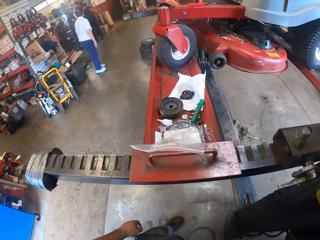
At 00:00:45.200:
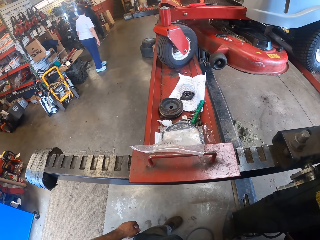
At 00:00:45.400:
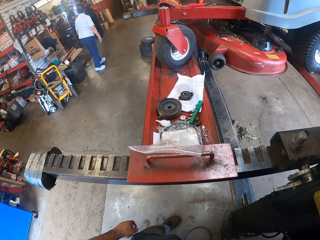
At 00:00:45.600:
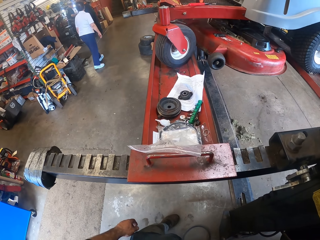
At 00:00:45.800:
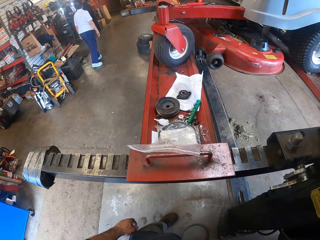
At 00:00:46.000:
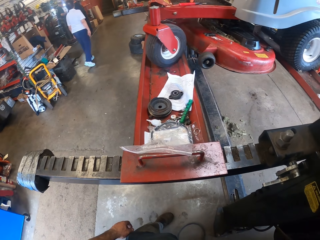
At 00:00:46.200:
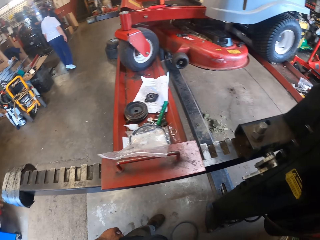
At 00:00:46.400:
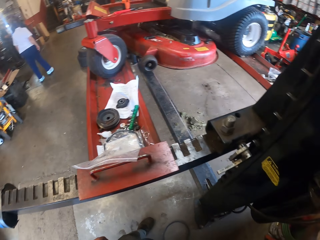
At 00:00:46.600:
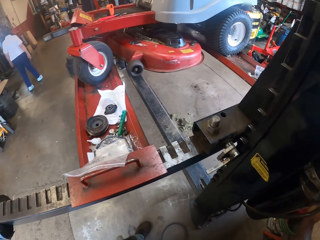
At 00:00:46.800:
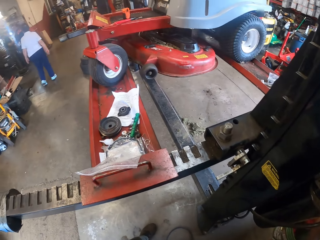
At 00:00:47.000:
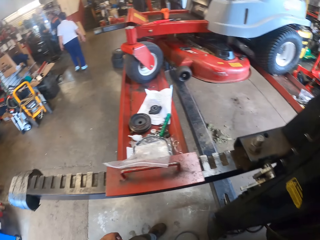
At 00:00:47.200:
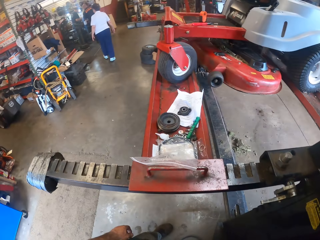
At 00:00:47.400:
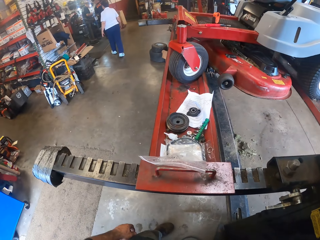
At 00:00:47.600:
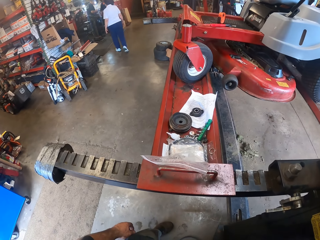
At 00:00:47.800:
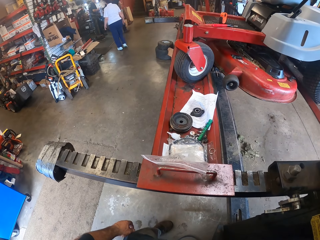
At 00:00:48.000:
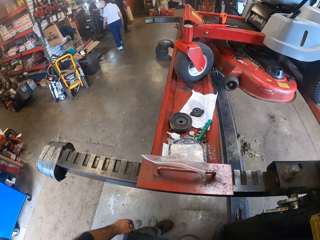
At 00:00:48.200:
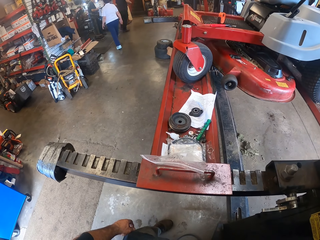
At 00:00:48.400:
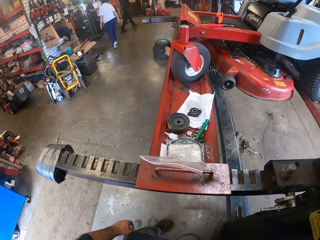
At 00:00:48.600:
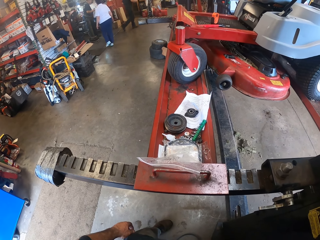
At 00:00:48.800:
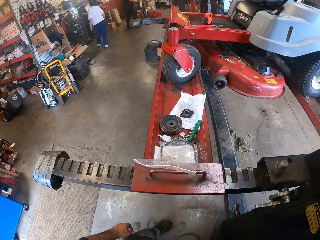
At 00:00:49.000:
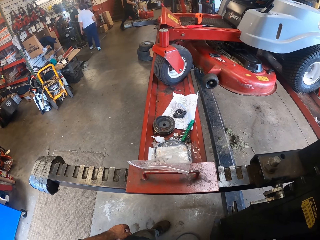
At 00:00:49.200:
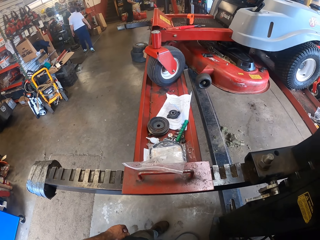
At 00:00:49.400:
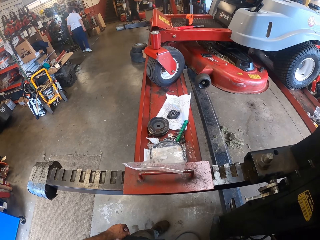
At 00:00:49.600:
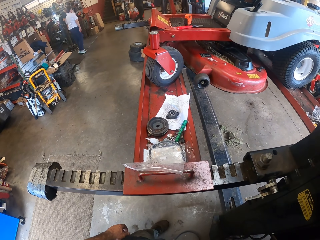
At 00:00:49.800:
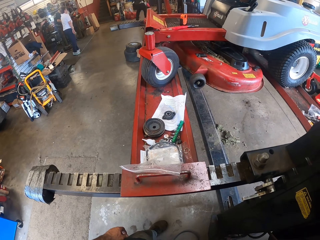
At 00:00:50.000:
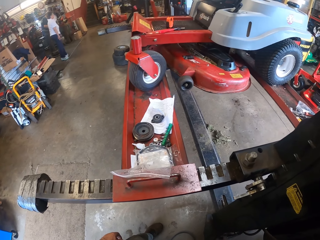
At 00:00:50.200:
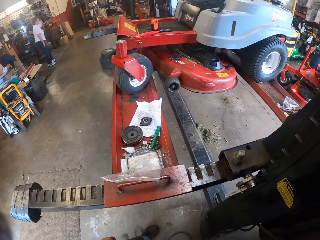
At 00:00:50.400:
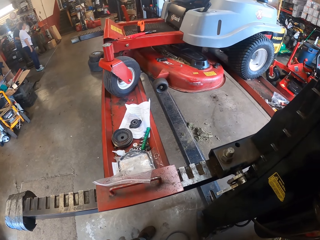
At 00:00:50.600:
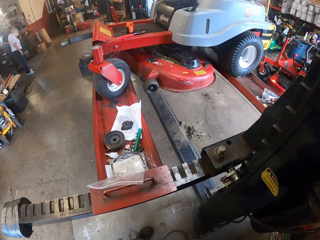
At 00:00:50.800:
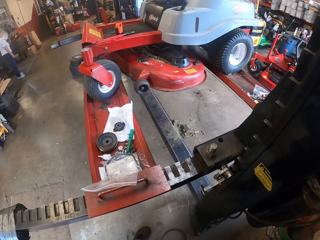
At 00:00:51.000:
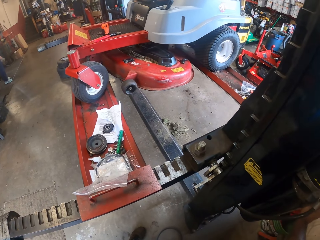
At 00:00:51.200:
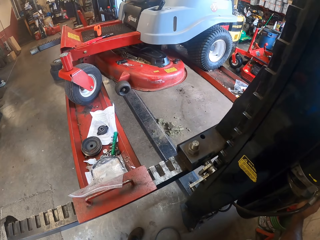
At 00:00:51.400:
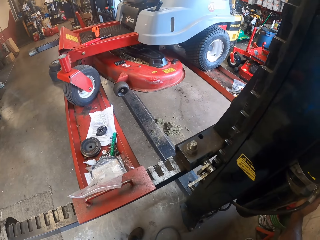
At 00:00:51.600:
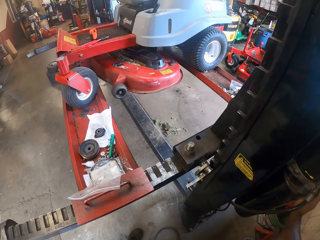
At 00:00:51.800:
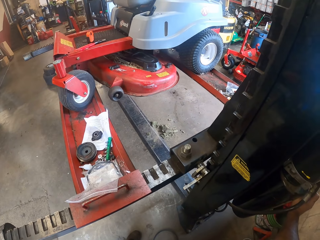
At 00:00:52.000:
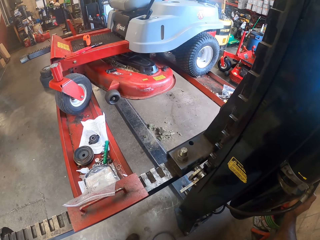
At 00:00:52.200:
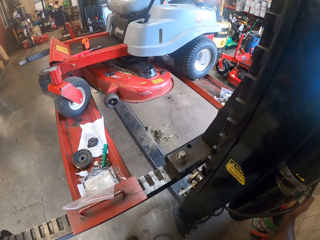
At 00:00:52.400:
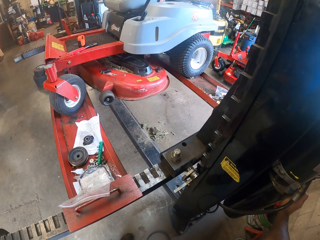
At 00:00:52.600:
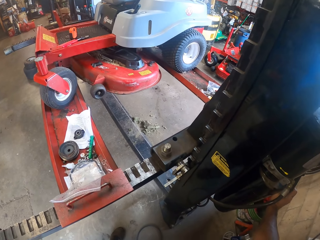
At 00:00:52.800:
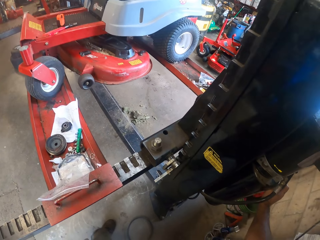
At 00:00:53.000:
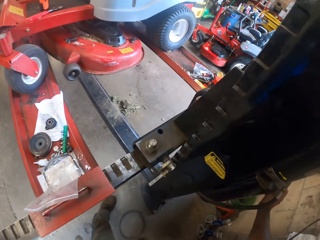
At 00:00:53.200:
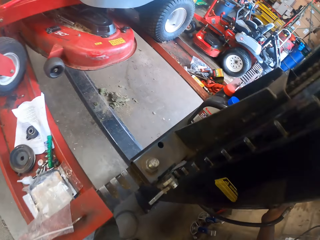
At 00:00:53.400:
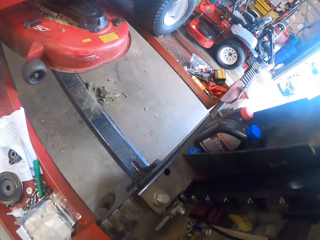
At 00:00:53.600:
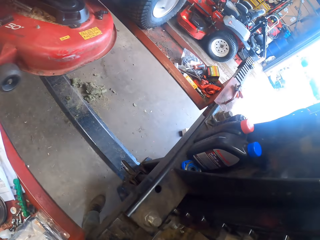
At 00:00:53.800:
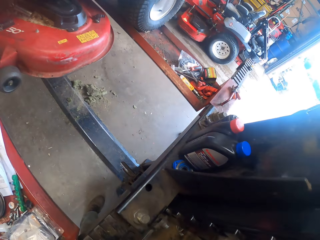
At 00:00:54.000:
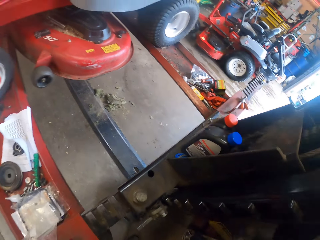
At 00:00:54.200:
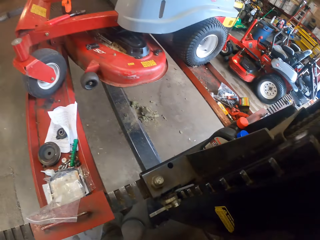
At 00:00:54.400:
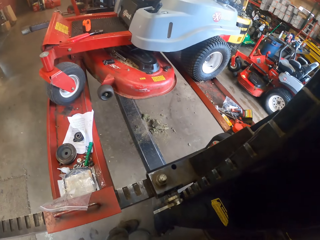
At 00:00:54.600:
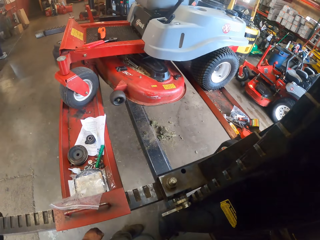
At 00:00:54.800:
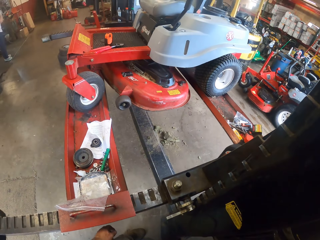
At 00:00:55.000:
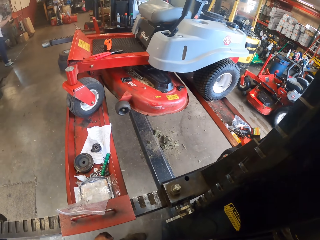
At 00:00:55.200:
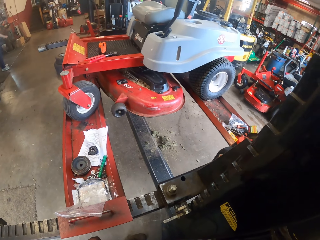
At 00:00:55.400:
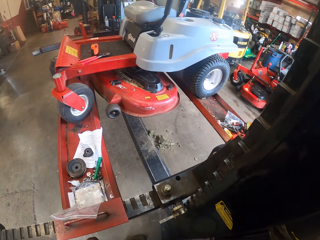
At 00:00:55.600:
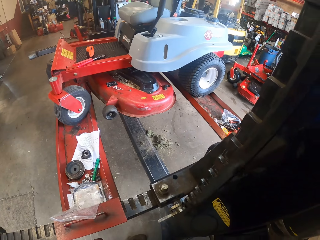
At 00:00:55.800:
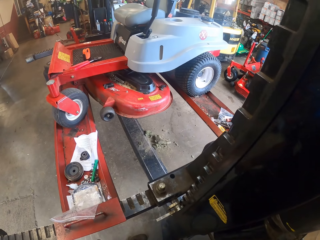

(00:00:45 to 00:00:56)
A person walks away. The camera wearer stands. Another person walks past the first person. The first person stands.

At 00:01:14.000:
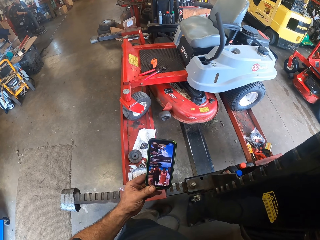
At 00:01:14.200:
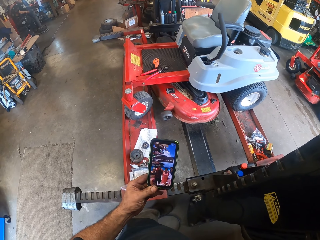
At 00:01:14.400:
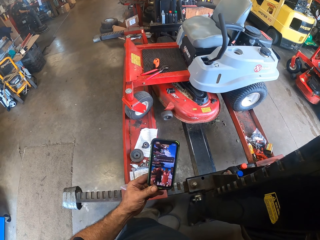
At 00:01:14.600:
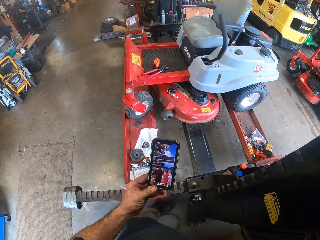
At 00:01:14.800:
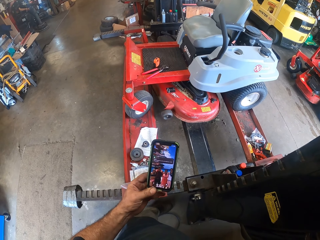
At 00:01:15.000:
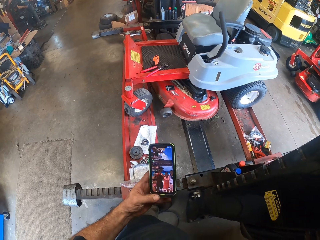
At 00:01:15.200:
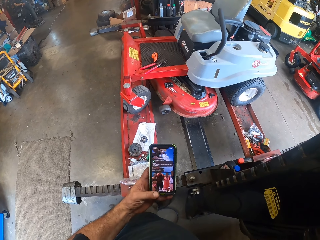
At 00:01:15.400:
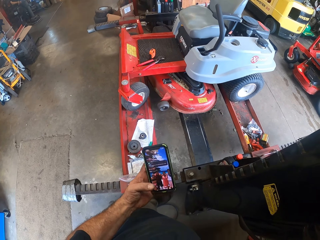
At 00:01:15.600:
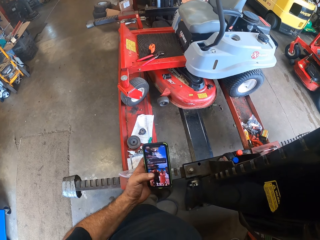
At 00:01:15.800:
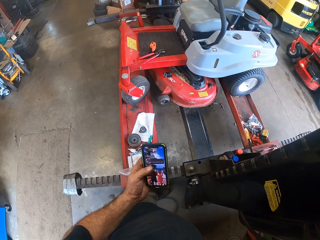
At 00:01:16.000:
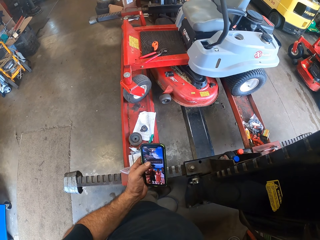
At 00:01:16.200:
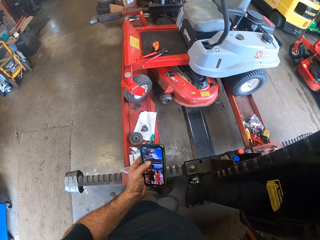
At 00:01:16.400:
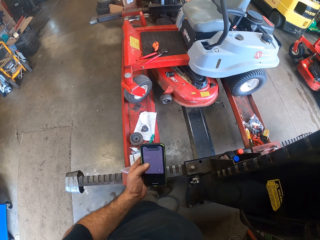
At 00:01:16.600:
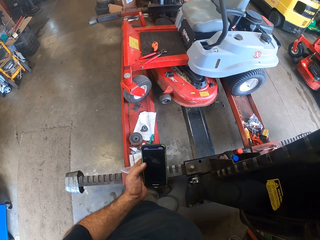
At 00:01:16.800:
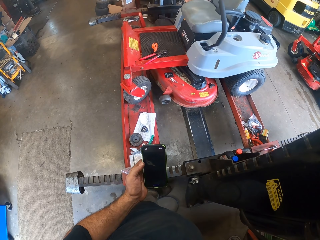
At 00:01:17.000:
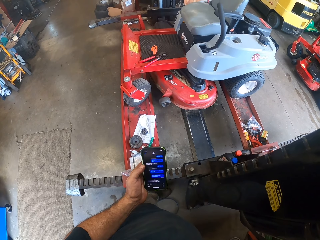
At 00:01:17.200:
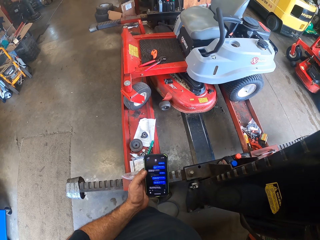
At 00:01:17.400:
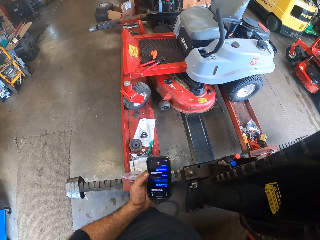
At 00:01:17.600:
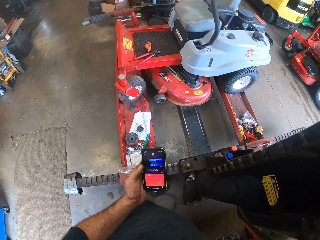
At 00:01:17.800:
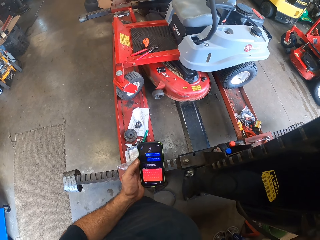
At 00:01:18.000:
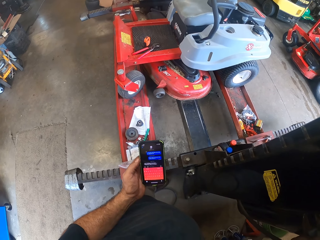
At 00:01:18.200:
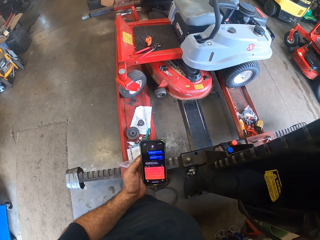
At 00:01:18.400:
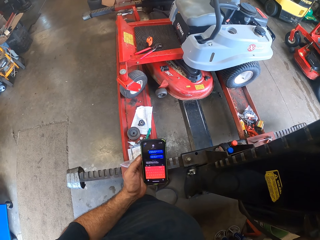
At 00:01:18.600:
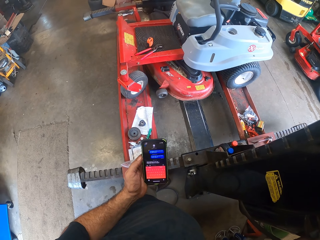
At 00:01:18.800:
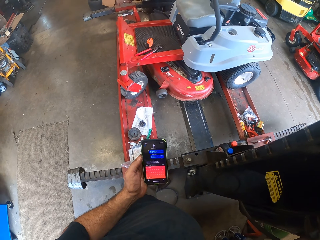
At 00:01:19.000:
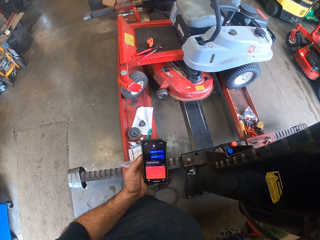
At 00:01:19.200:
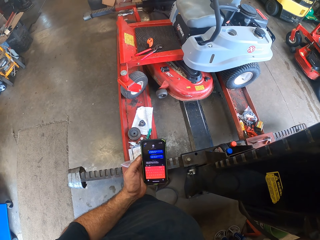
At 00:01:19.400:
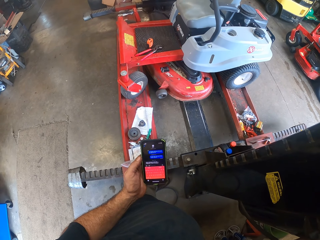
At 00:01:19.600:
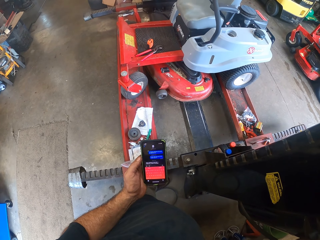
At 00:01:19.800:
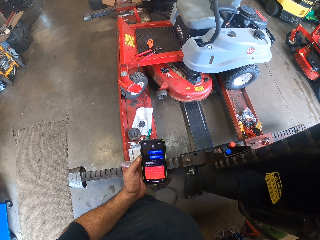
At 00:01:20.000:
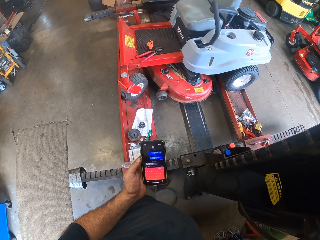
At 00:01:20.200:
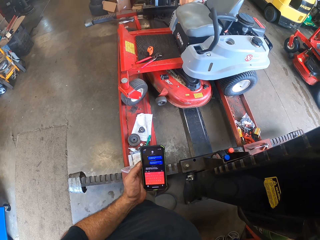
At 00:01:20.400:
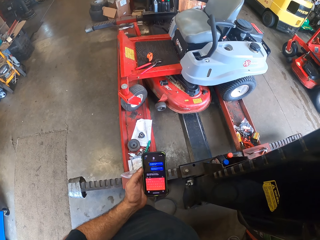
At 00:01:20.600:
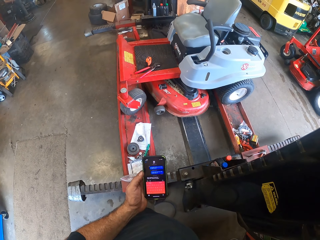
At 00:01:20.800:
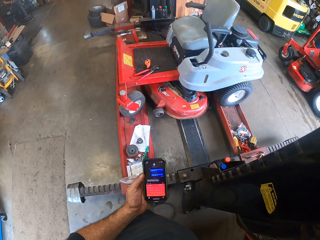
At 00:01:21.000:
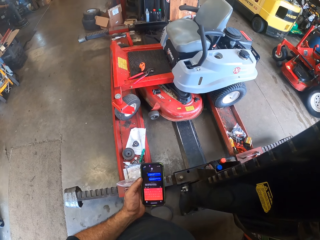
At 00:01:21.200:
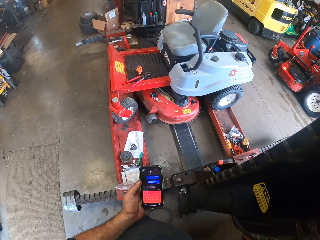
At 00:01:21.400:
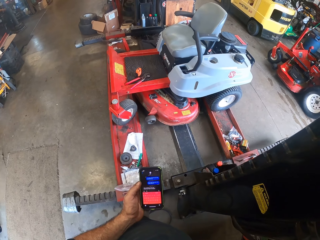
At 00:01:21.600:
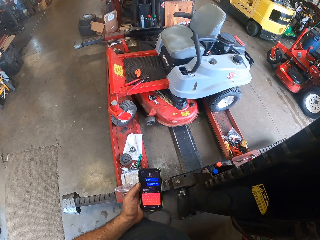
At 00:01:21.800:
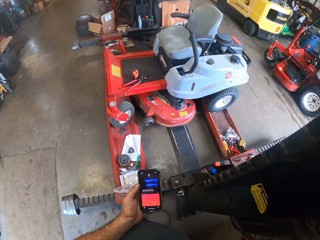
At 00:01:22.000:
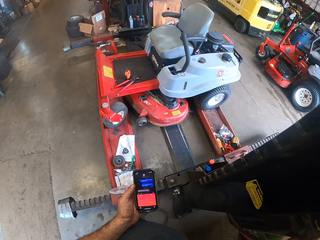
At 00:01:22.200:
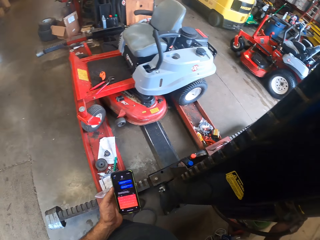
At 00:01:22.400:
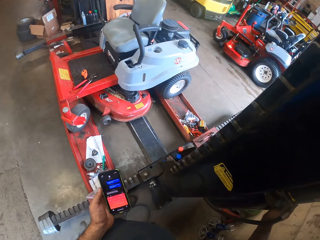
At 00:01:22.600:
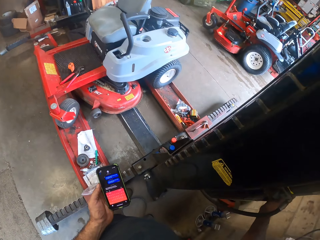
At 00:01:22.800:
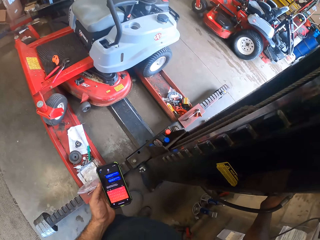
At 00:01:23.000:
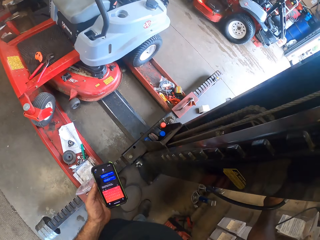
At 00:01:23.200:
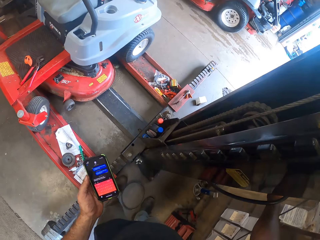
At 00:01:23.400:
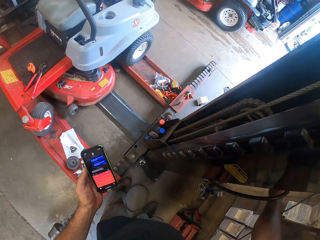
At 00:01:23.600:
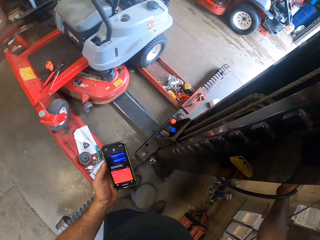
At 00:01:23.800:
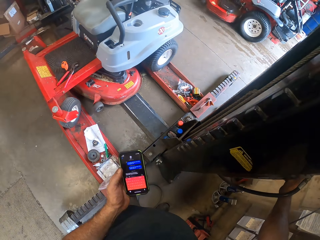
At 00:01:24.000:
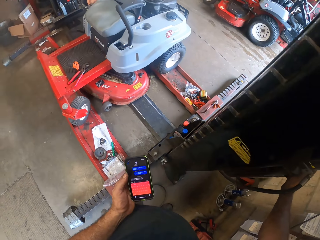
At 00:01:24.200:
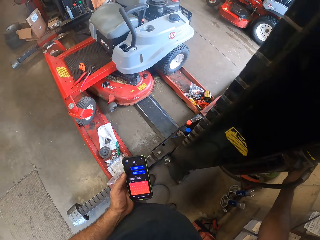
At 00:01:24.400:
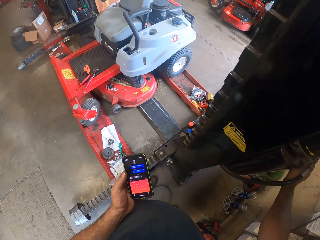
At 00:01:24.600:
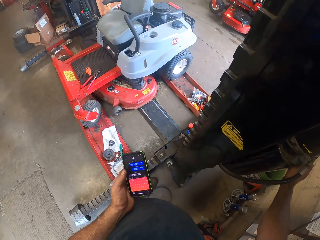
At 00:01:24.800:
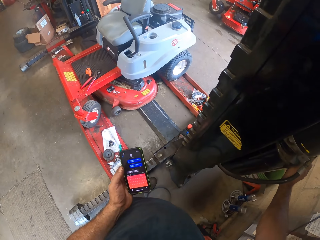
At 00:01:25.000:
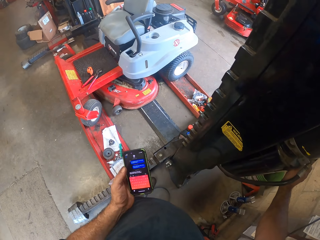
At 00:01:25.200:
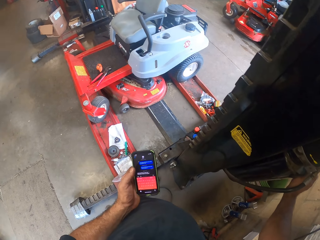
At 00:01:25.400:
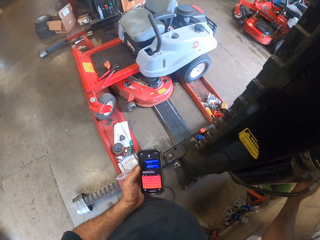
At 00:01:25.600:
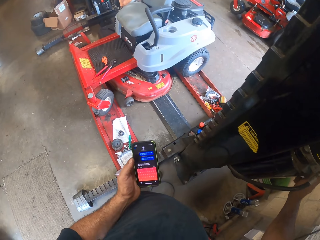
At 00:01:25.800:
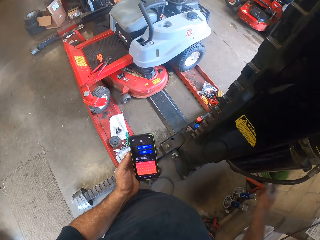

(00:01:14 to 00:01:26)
The camera wearer operates the smartphone with his left hand. He scrolls the phone.
